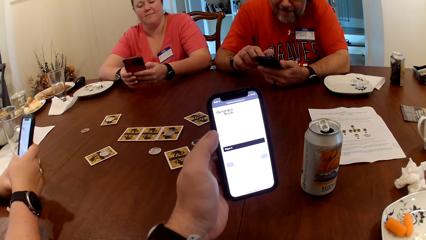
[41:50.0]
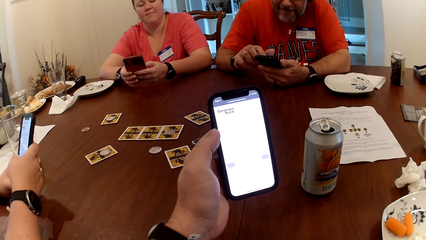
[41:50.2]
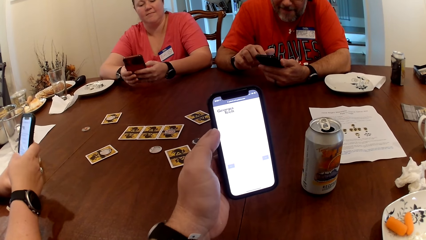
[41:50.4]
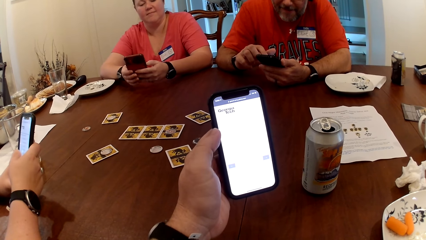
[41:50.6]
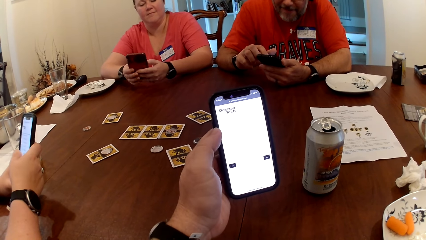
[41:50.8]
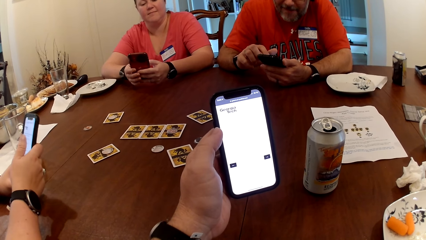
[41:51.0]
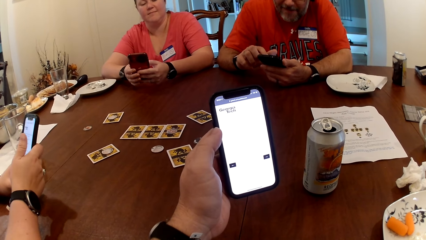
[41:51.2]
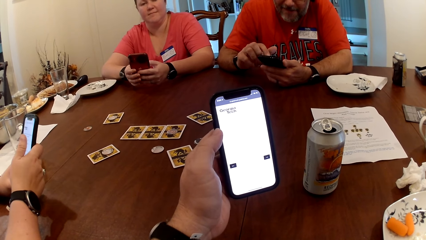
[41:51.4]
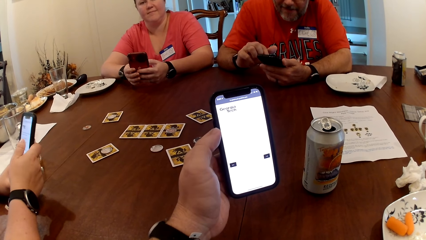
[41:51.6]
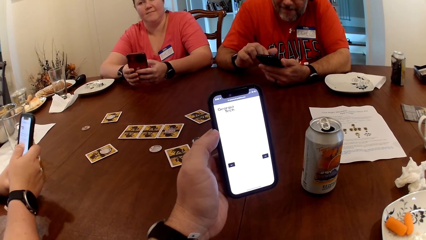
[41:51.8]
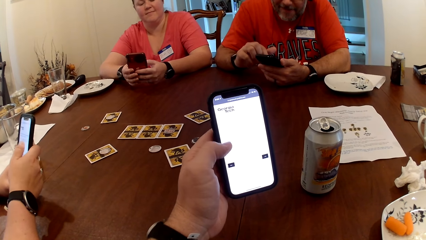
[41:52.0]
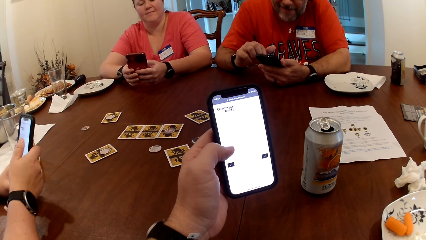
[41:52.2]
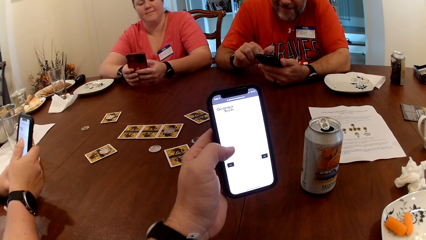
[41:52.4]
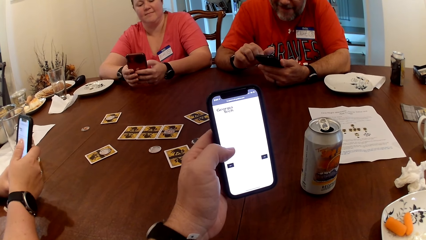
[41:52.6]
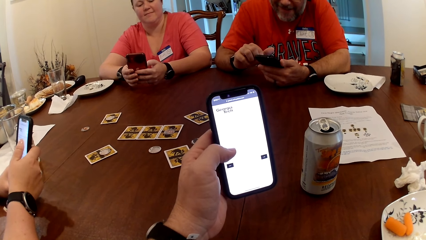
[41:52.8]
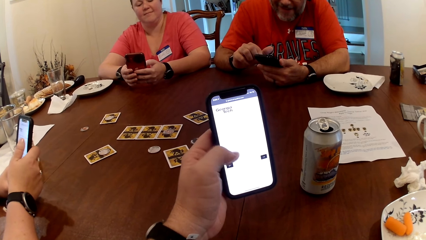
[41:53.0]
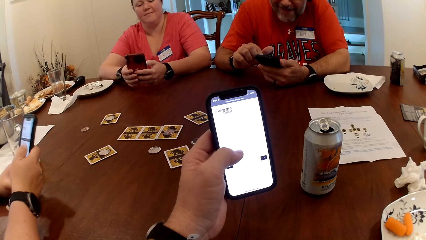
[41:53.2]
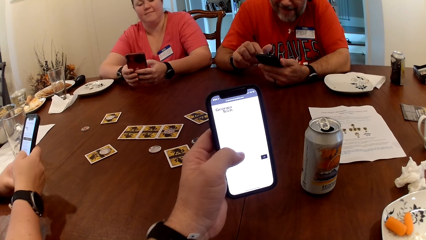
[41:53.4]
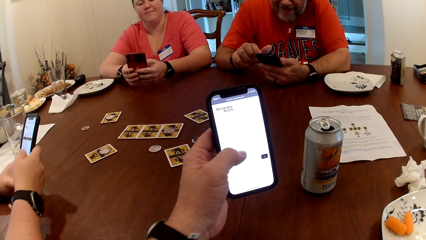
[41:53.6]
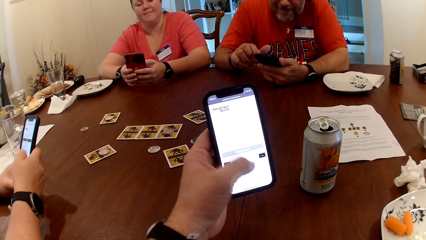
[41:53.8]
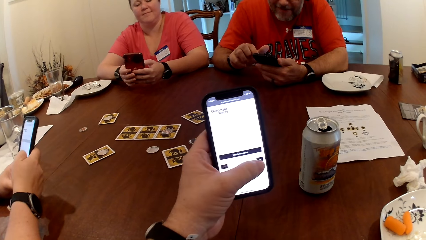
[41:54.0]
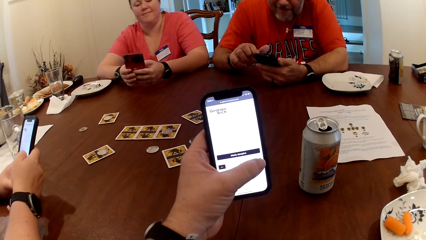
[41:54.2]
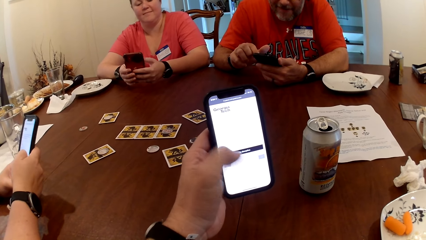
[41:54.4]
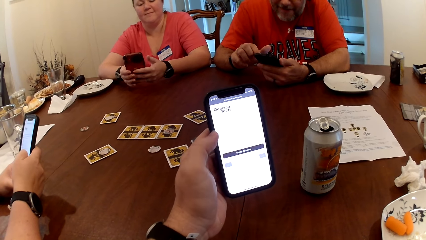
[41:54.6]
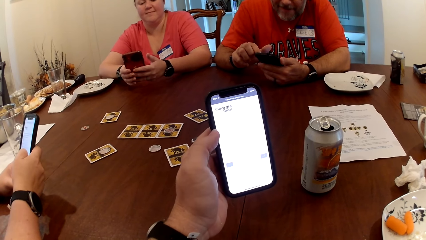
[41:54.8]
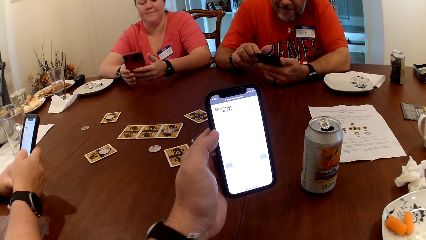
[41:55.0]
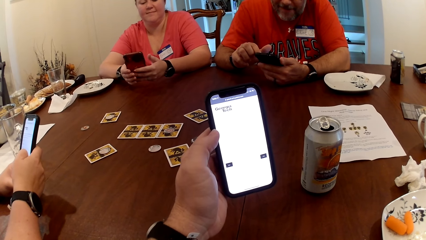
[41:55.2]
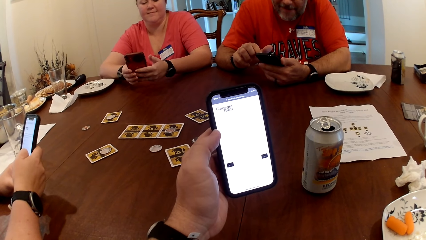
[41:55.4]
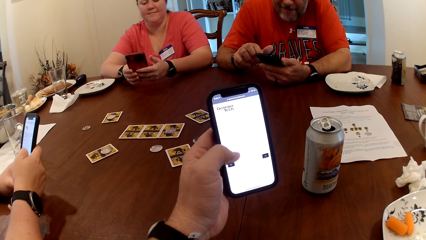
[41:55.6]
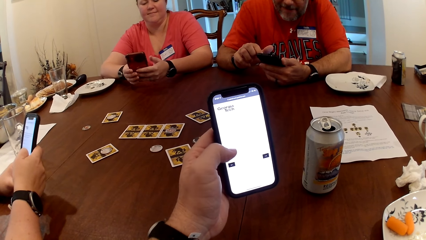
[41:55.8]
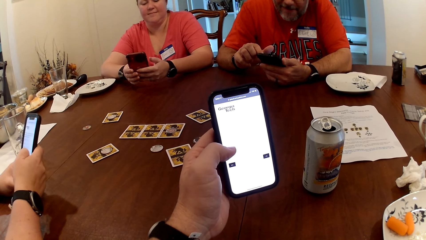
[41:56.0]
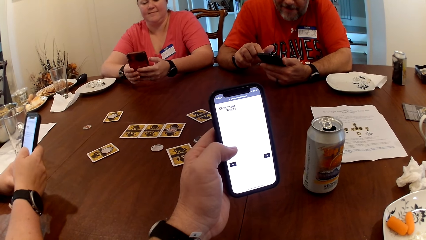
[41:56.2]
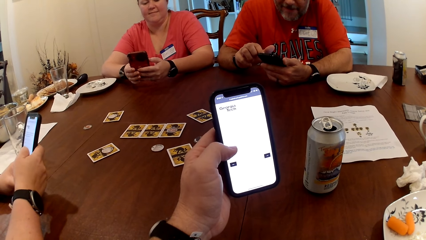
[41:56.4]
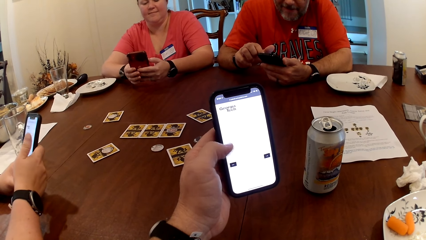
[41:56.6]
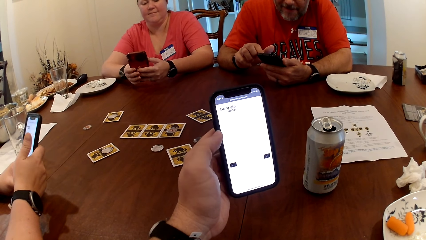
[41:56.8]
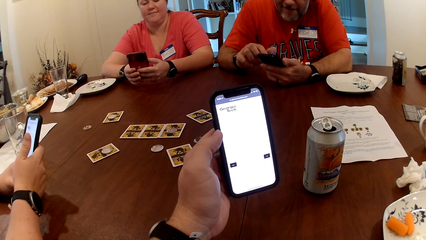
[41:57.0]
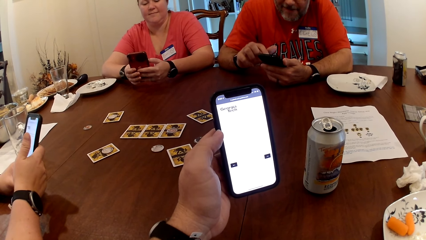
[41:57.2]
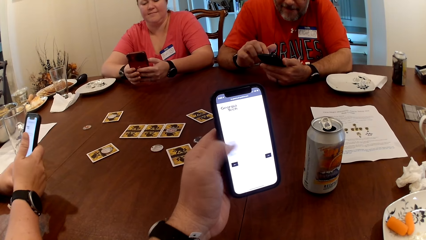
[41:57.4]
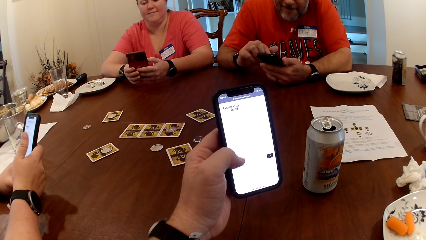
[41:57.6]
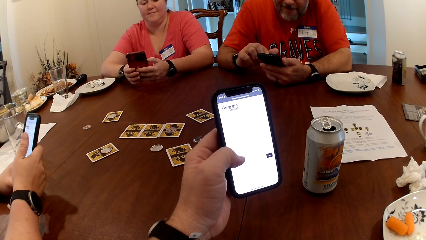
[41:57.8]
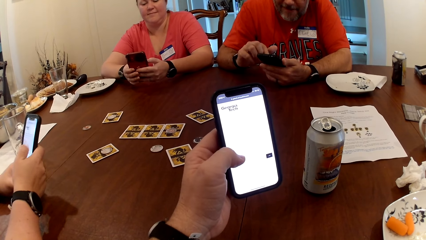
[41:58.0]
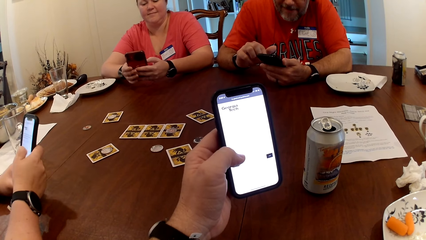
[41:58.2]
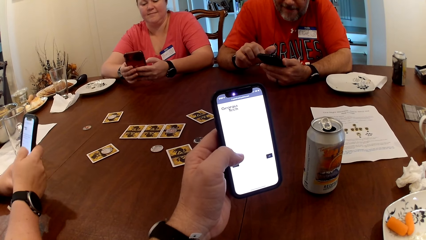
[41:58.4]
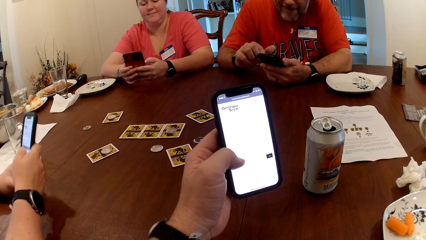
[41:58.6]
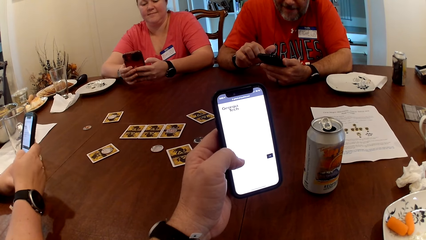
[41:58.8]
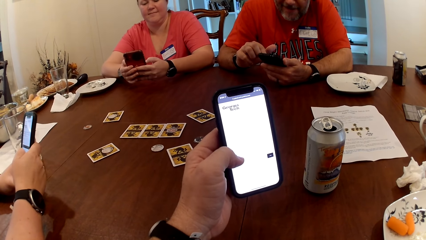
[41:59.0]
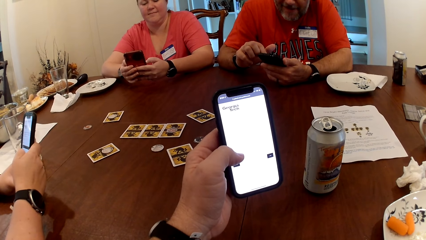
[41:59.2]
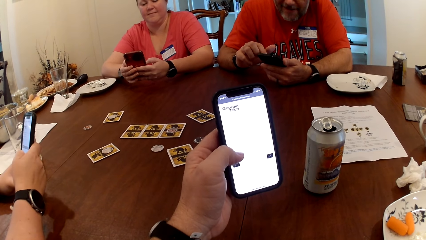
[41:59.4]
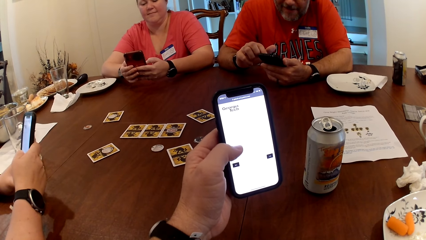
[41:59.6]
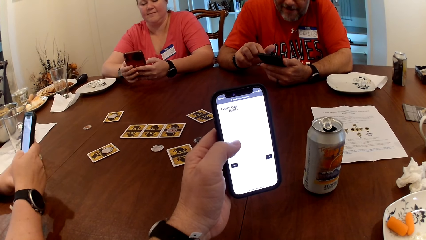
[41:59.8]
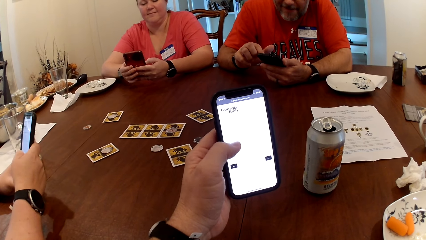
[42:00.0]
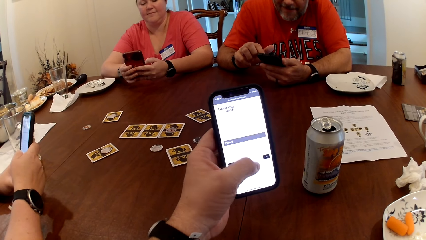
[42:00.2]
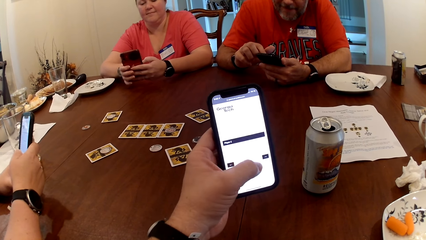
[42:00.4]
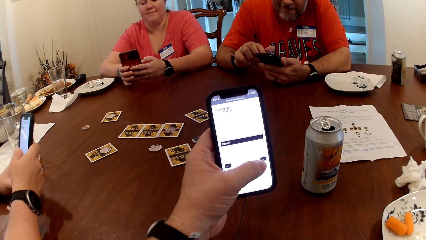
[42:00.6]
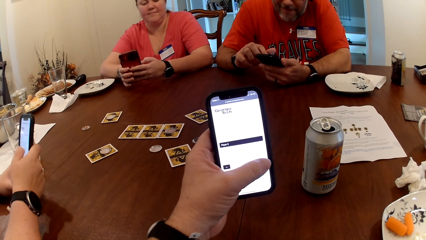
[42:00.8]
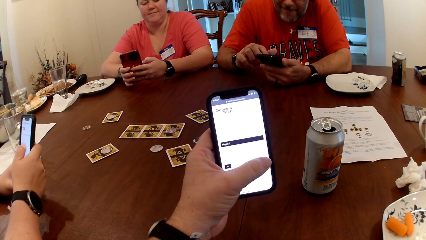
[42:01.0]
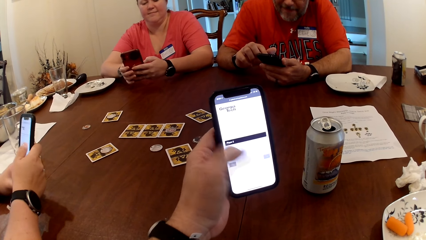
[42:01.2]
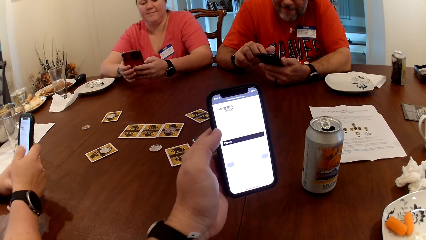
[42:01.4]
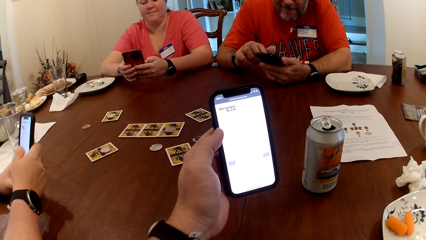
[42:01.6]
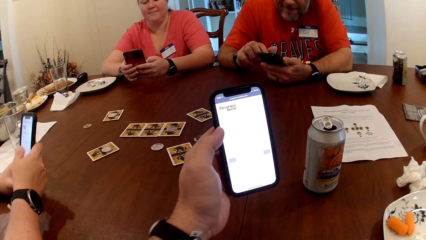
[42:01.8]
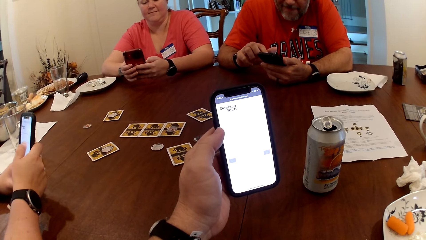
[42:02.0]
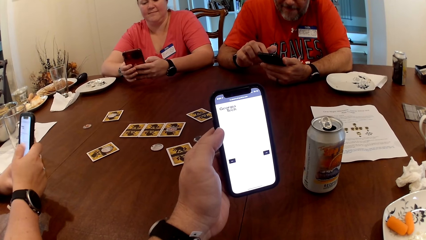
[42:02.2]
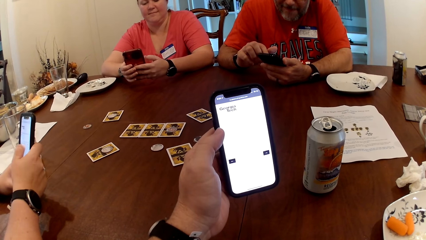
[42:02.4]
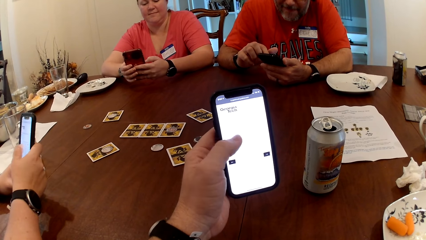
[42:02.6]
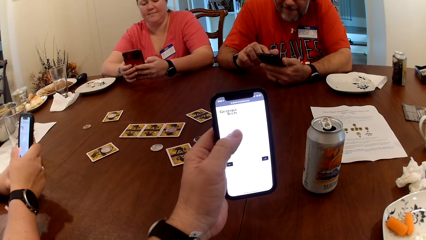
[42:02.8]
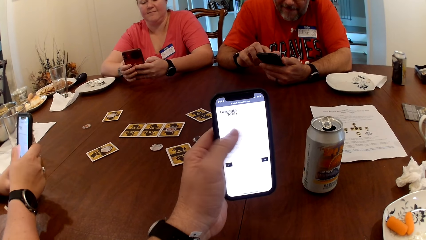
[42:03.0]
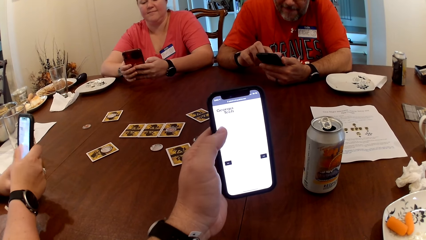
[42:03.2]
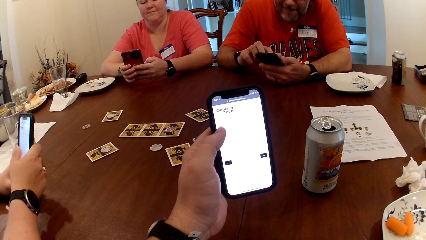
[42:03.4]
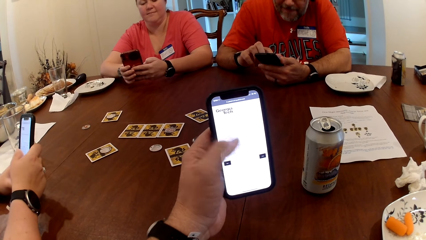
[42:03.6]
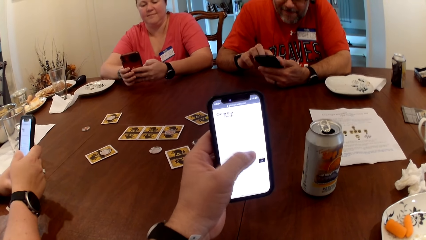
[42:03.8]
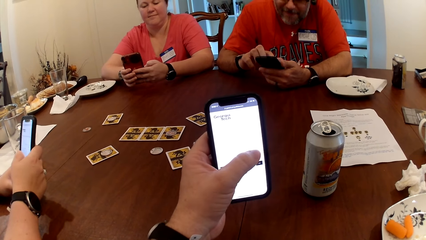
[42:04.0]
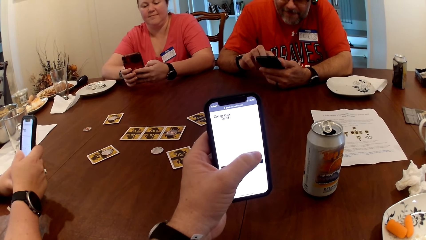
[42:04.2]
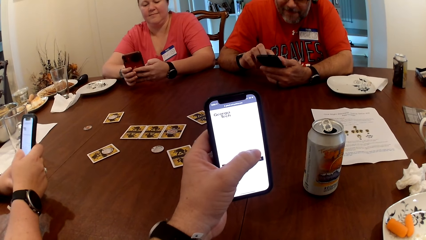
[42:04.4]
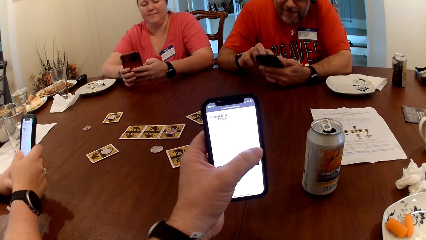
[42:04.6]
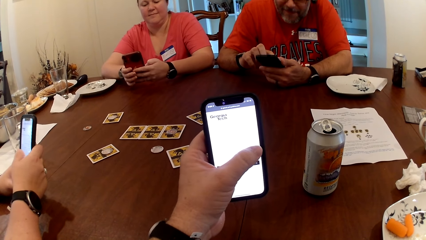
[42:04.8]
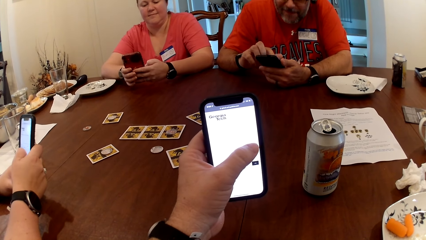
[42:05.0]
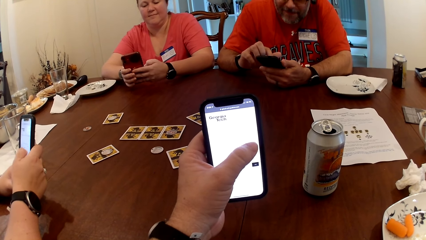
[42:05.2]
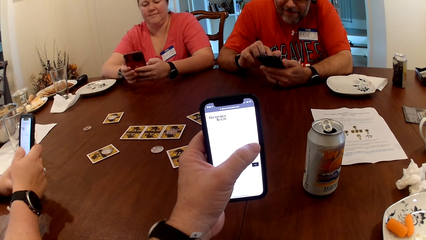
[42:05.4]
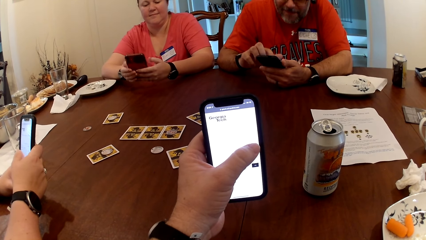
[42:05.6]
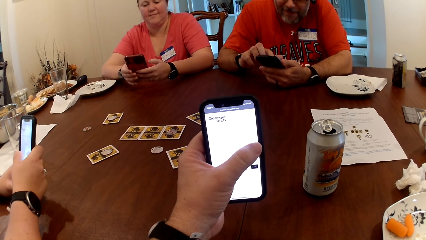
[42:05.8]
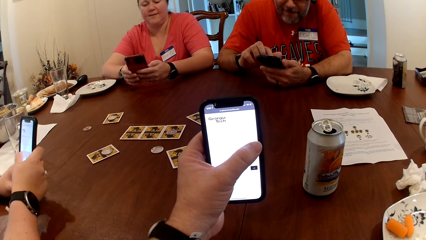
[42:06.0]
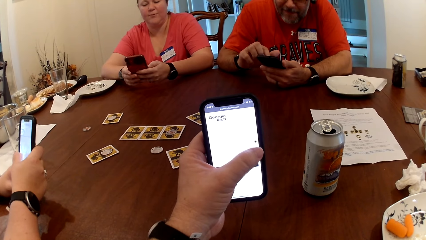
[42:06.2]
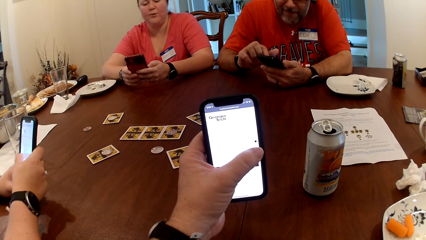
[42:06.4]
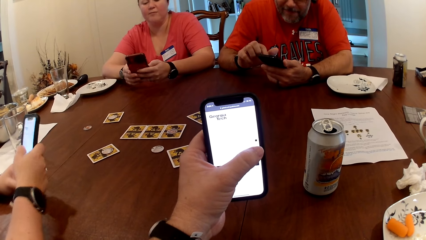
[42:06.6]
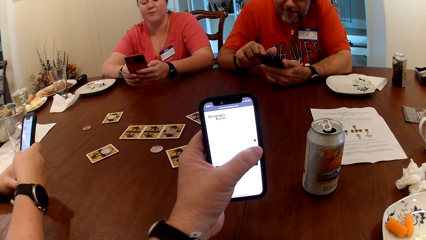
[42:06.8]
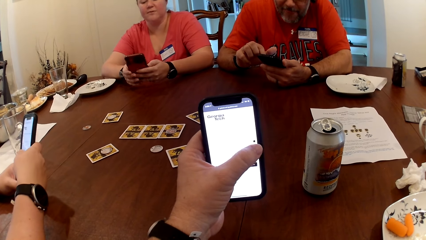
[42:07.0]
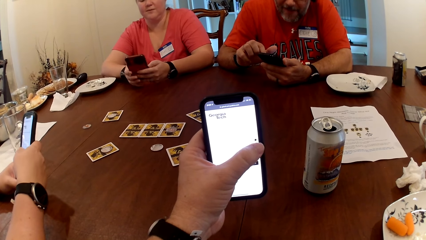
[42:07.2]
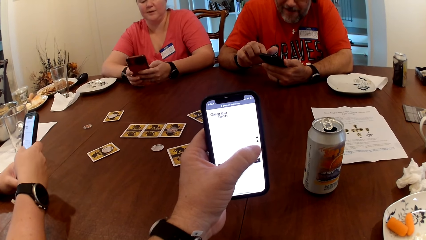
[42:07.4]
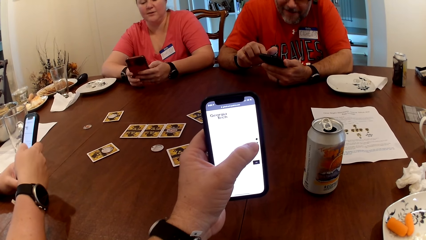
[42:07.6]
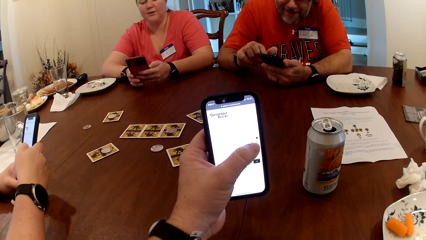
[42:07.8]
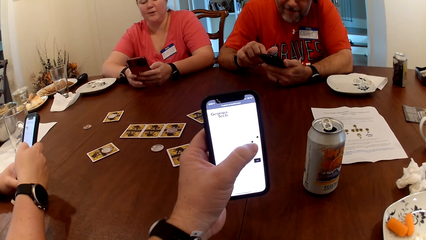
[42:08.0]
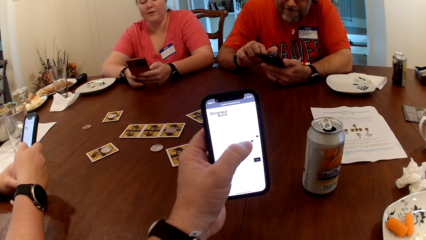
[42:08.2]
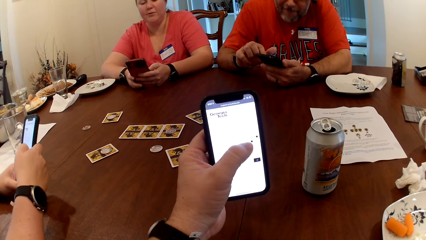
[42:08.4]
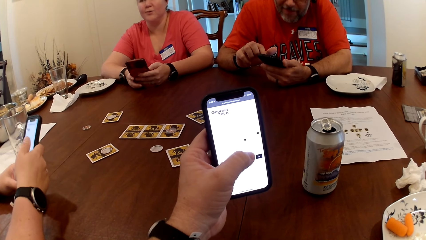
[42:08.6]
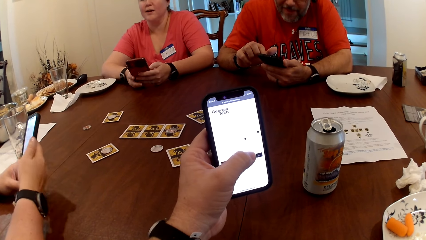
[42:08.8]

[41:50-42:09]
The camera wearer operates his phone together with others. A woman talks to another person.
